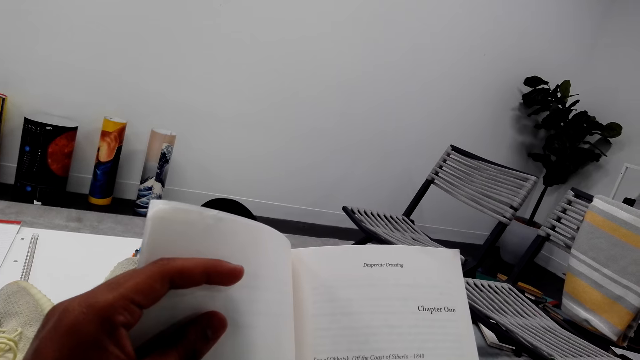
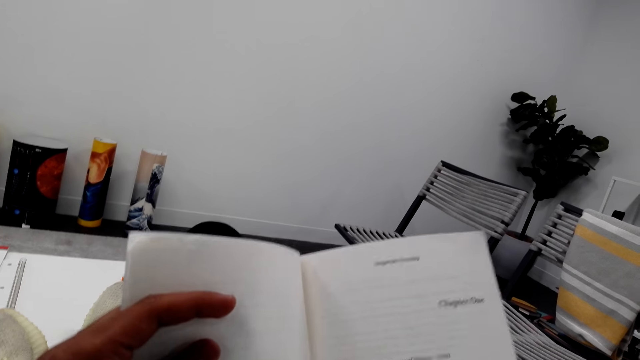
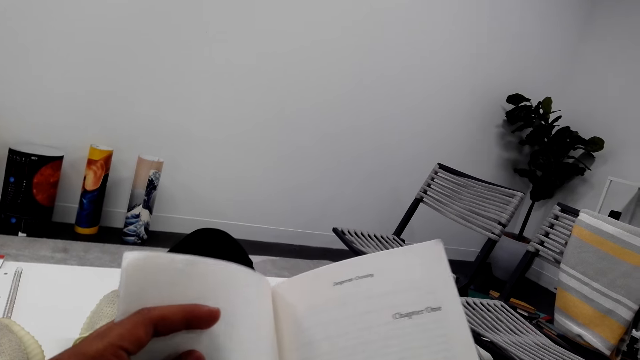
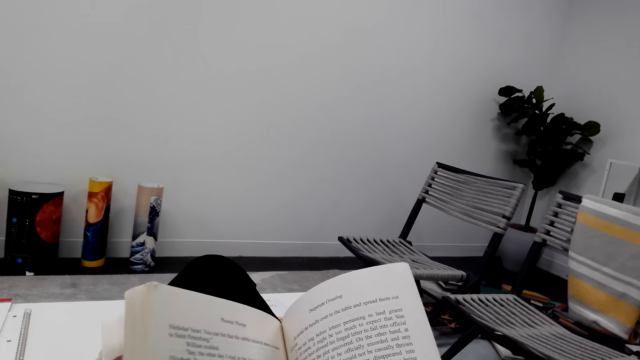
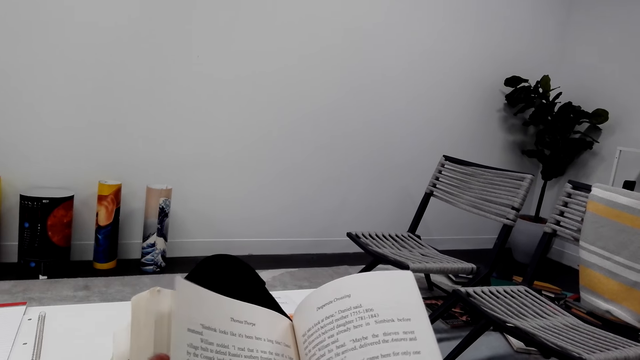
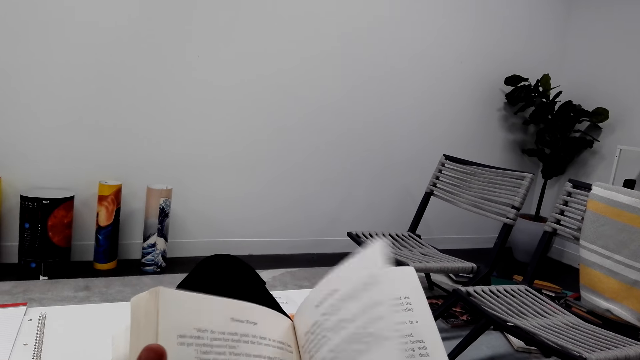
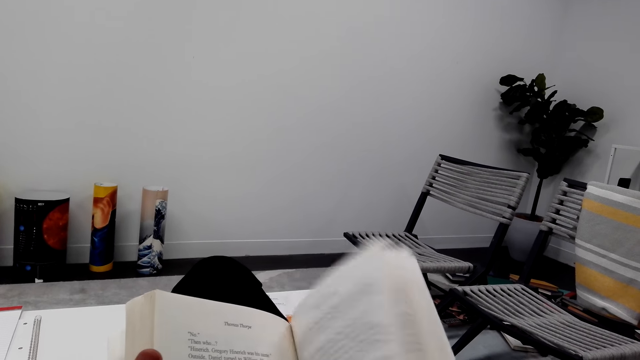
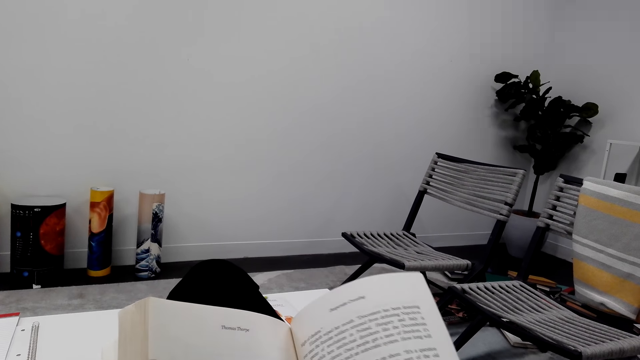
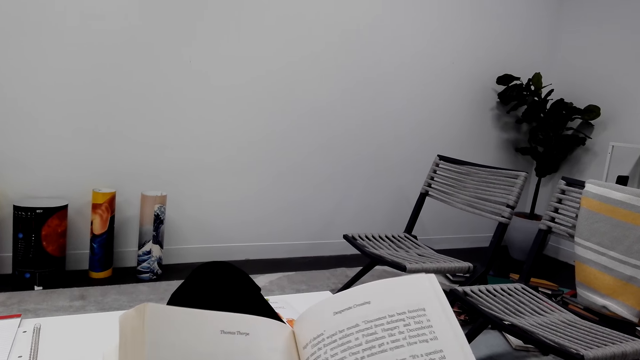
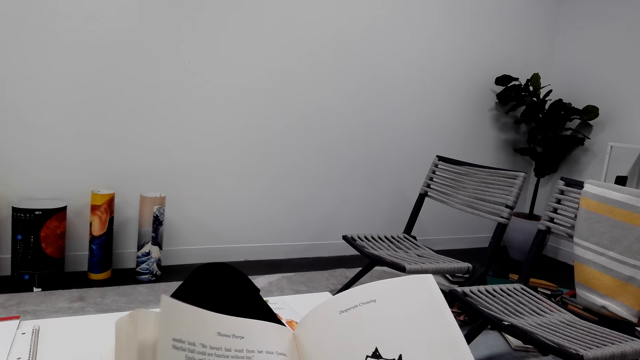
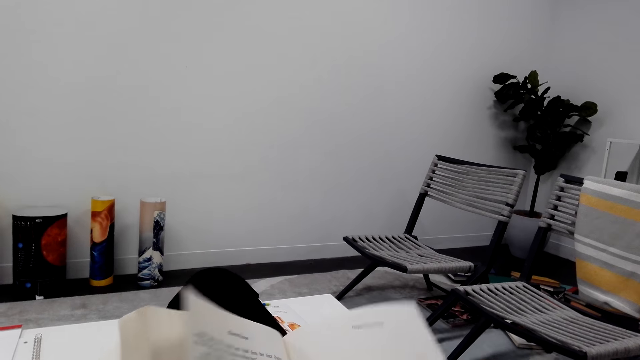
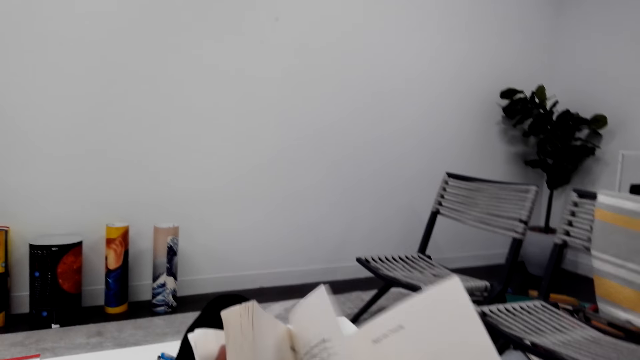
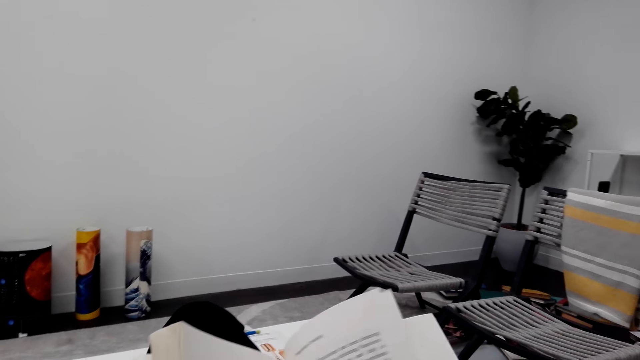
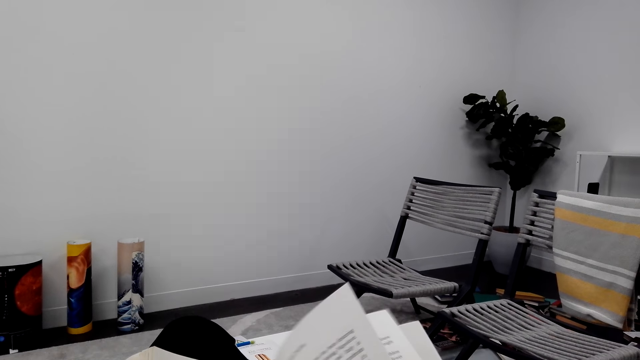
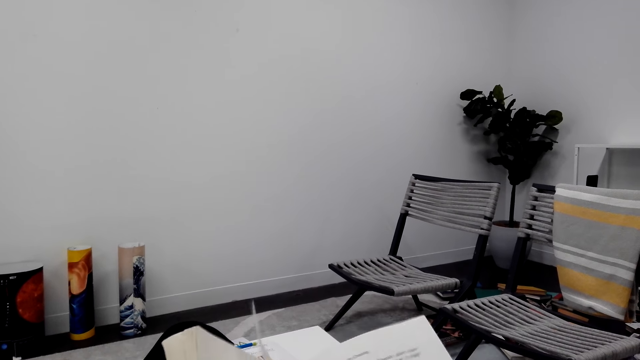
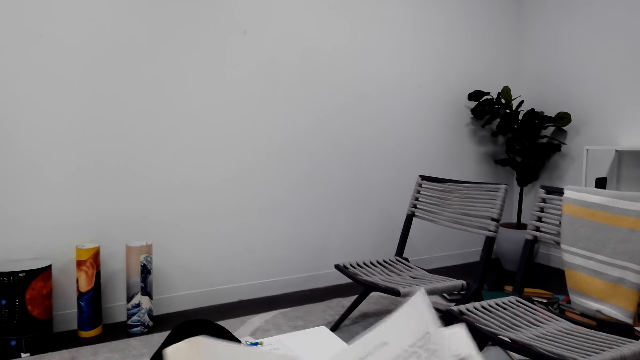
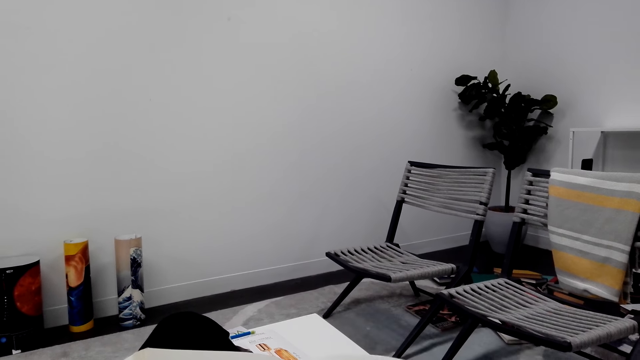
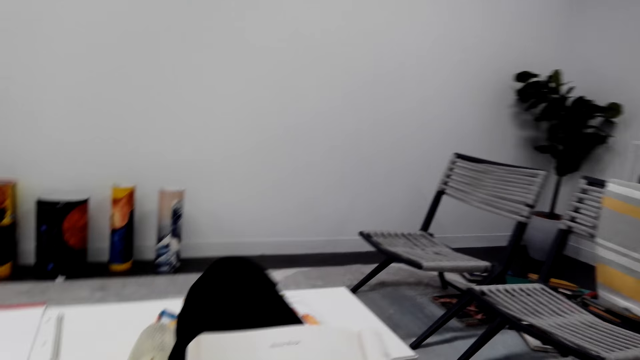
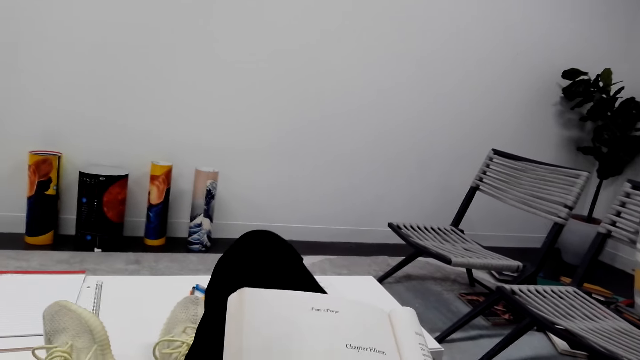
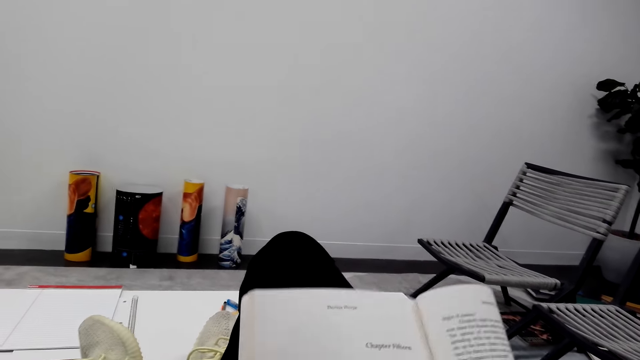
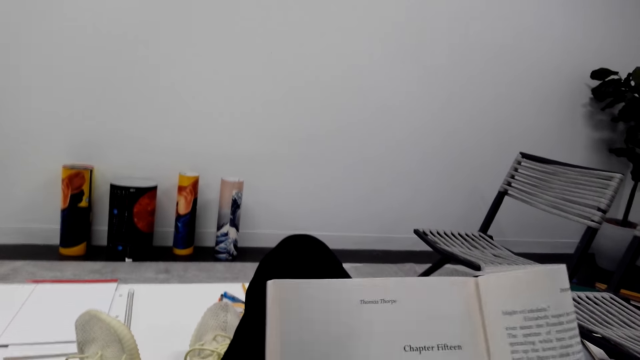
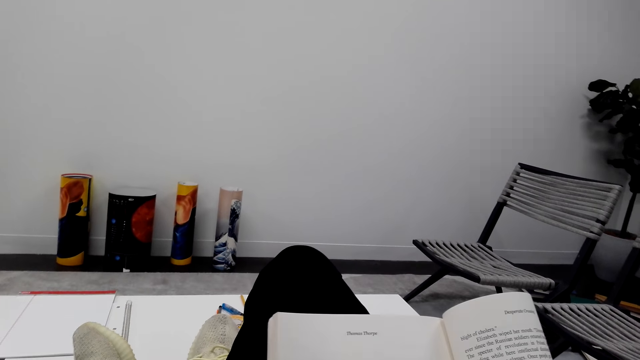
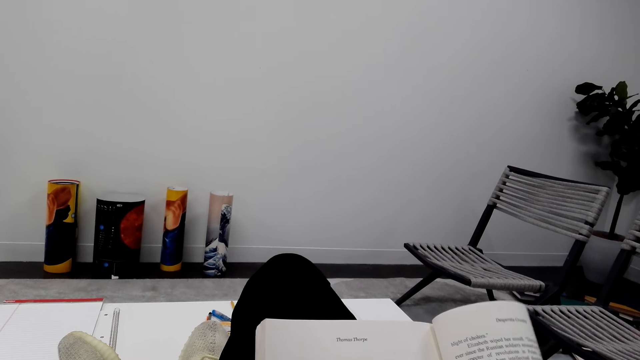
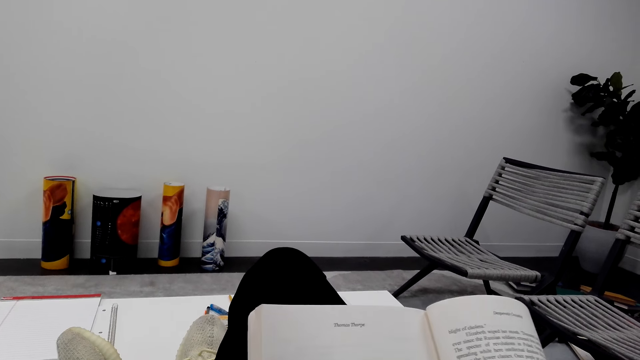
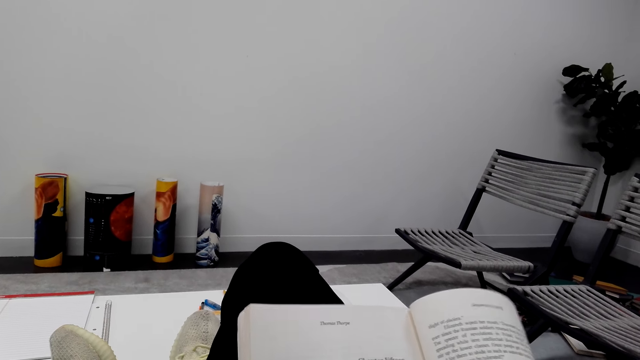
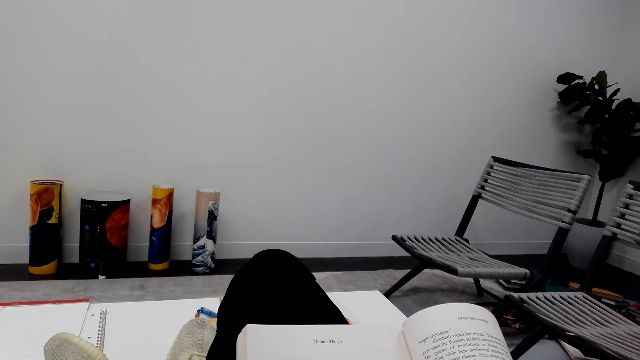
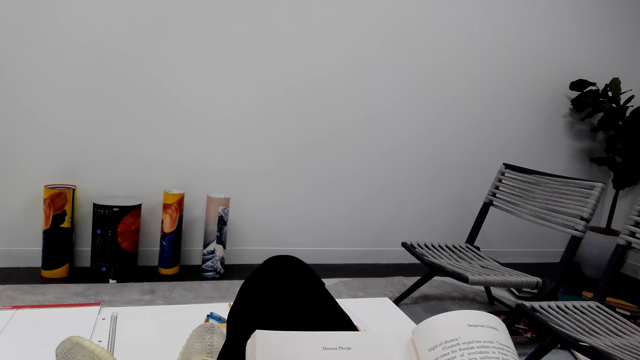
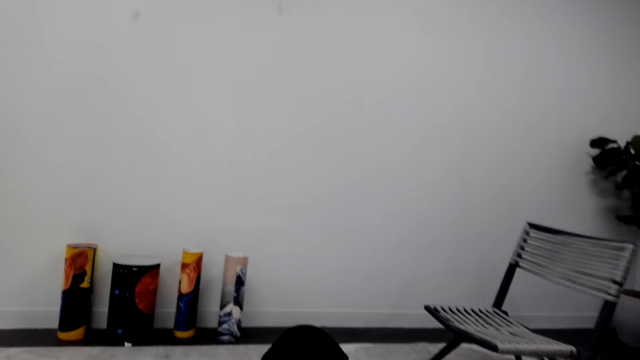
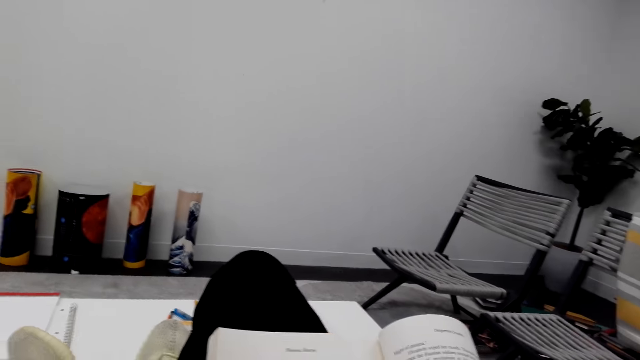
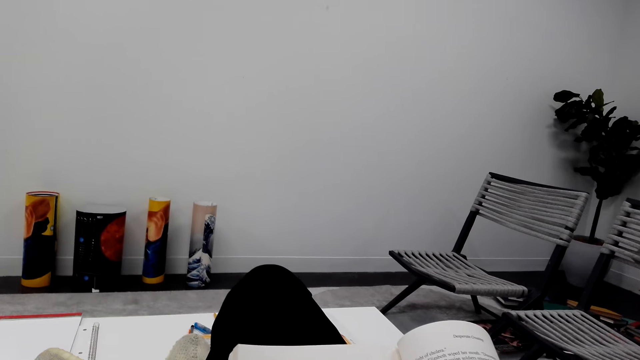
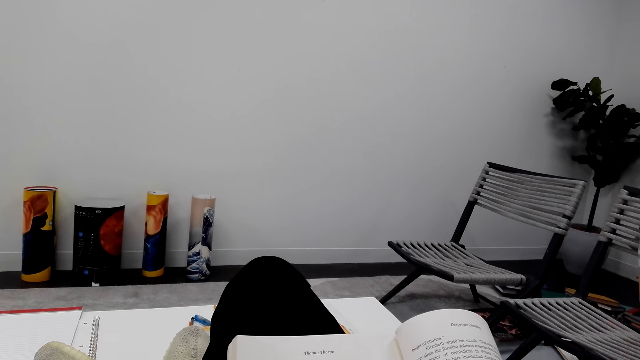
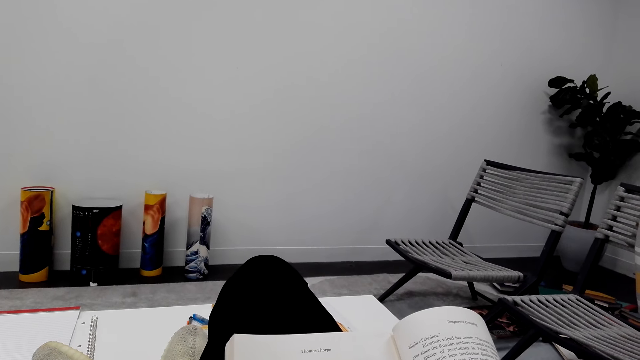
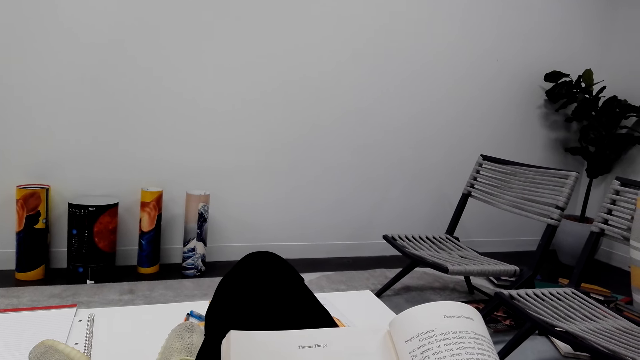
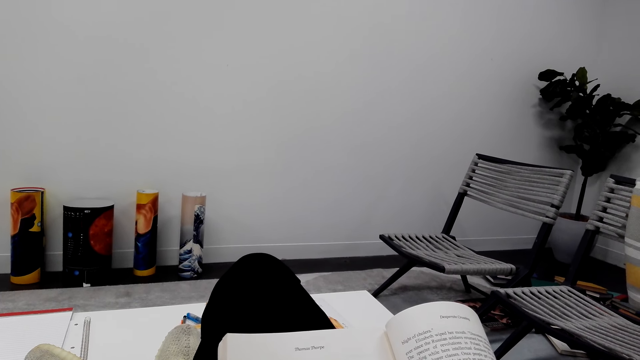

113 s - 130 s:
The camera wearer peruses the novel. They read the novel. They hold the novel well. They read the novel.

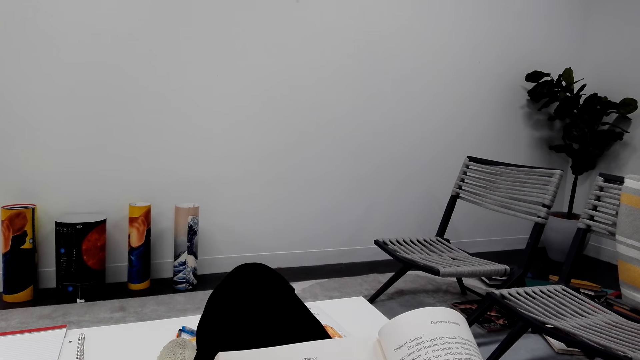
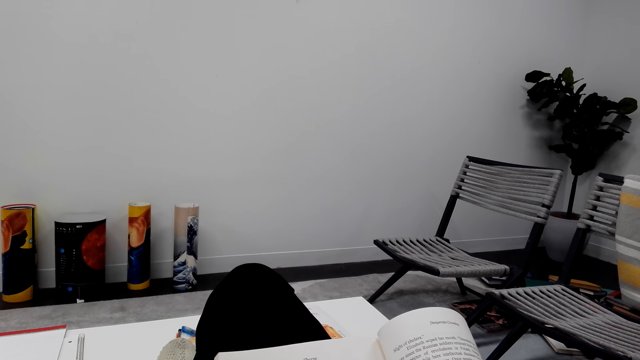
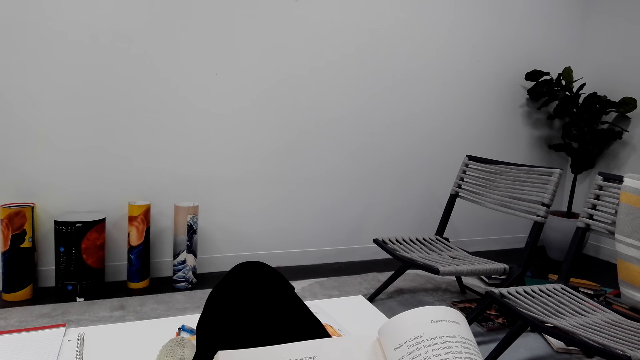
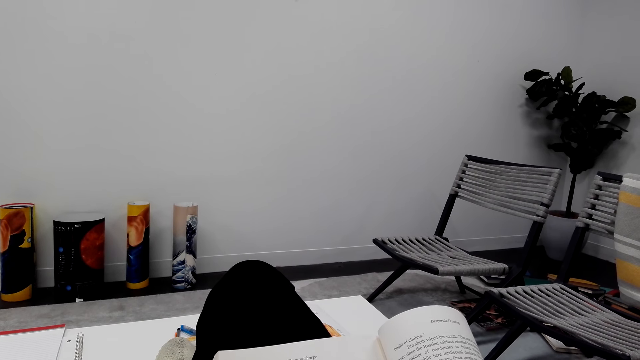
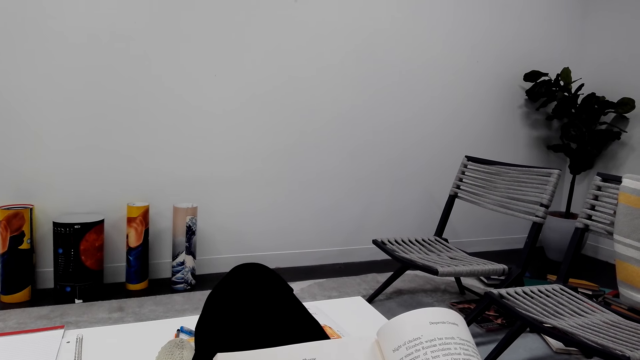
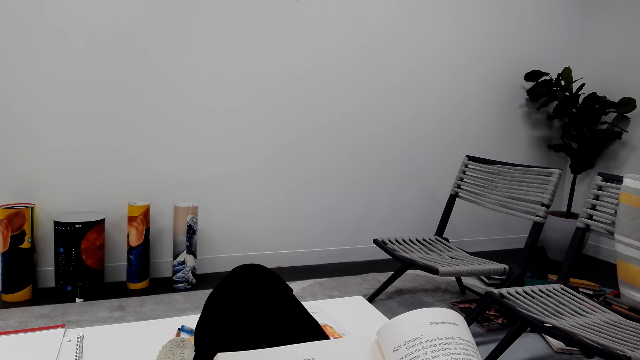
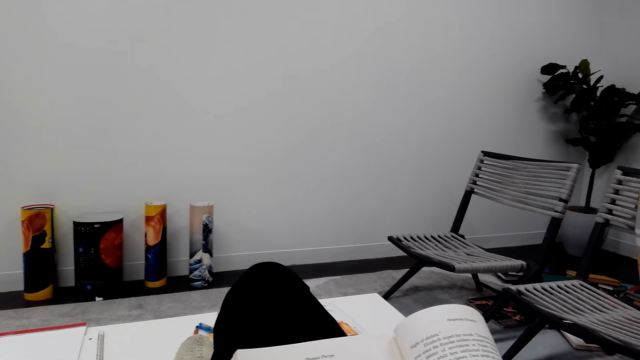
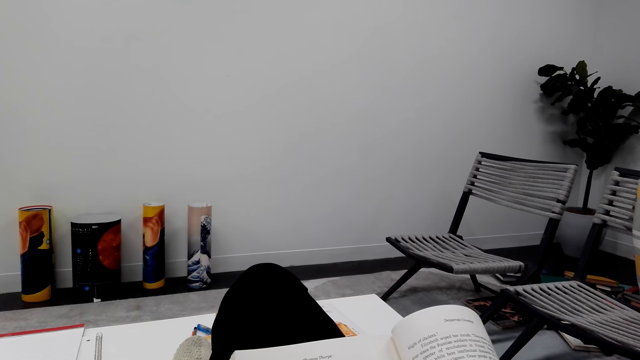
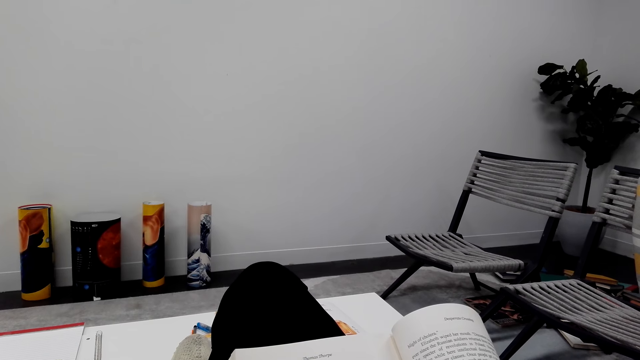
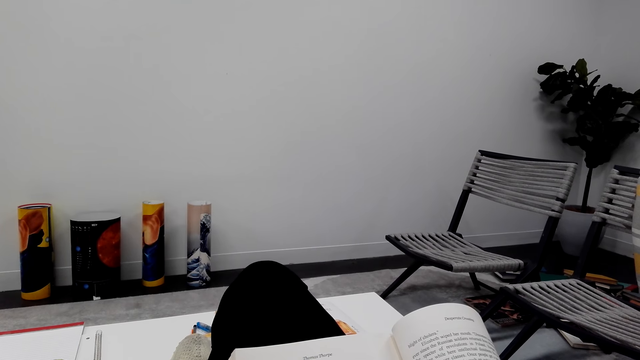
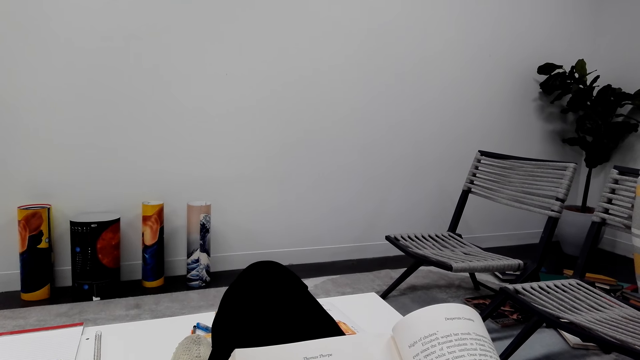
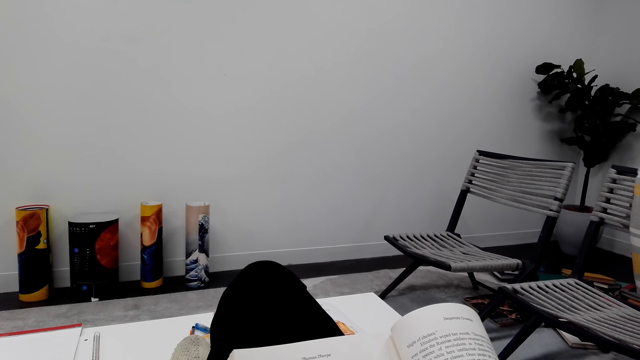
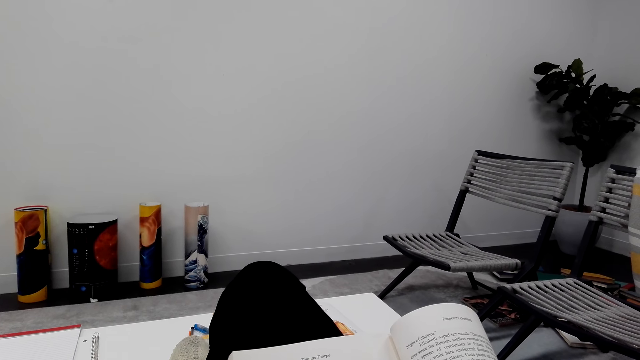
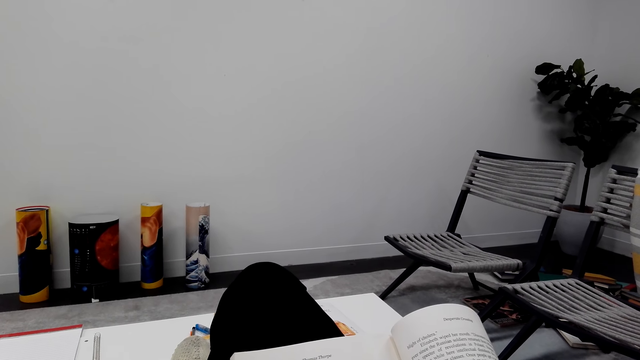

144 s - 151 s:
The camera wearer reads the novel.
